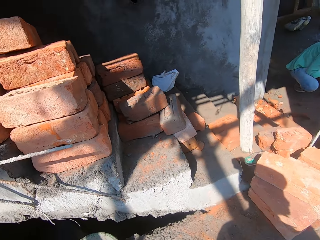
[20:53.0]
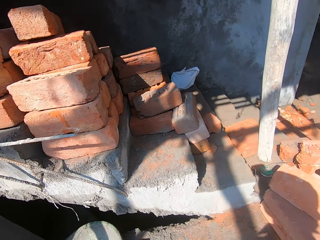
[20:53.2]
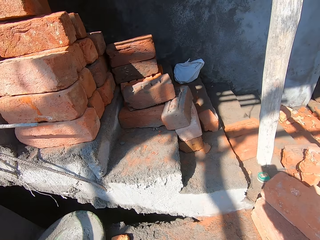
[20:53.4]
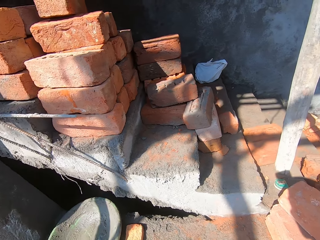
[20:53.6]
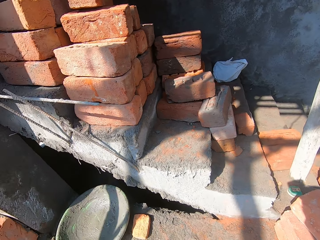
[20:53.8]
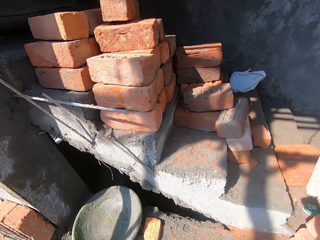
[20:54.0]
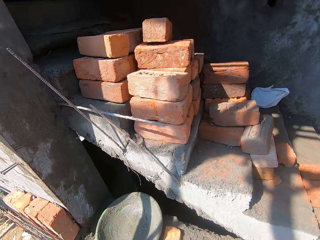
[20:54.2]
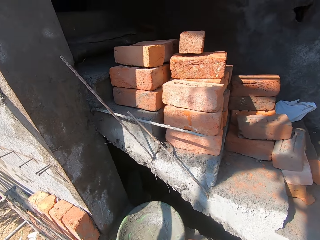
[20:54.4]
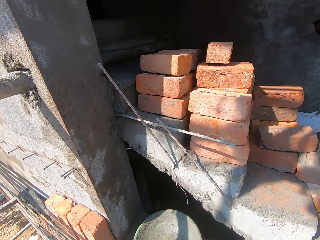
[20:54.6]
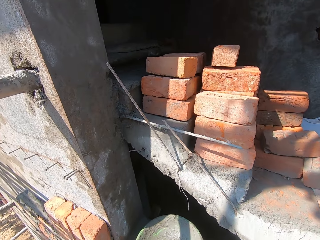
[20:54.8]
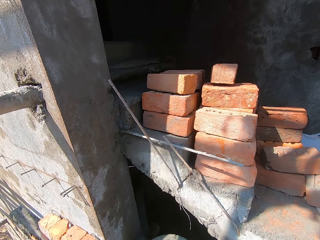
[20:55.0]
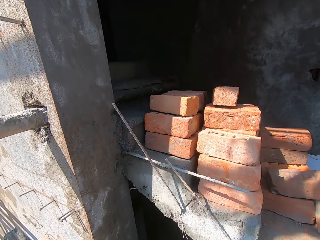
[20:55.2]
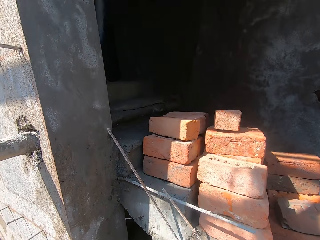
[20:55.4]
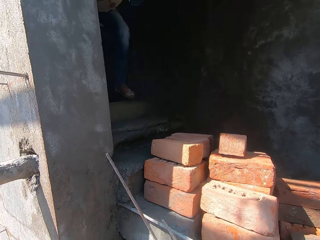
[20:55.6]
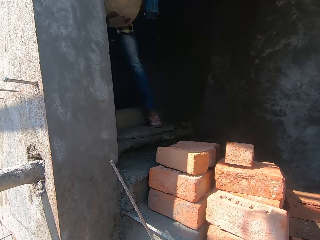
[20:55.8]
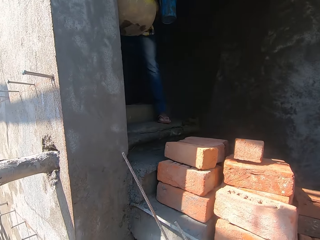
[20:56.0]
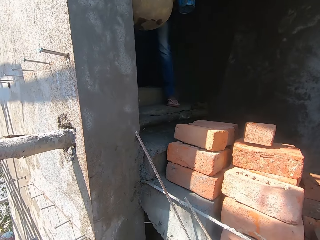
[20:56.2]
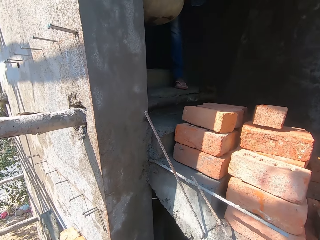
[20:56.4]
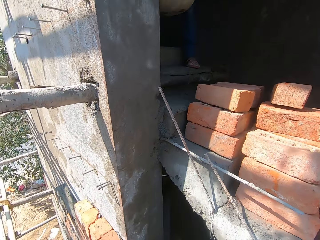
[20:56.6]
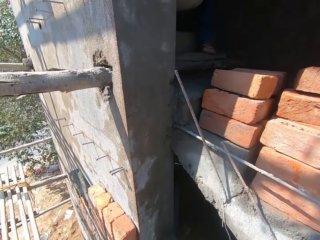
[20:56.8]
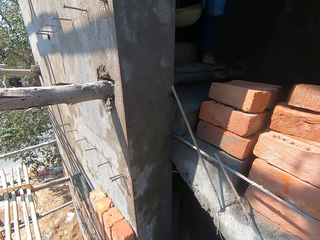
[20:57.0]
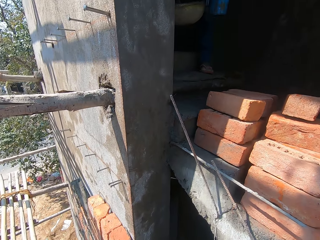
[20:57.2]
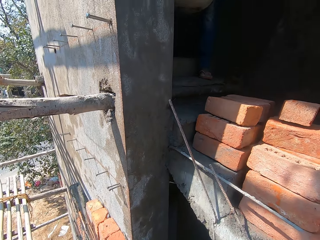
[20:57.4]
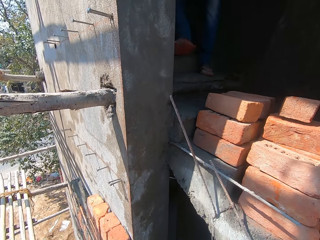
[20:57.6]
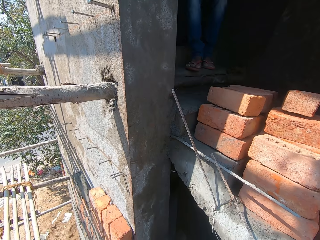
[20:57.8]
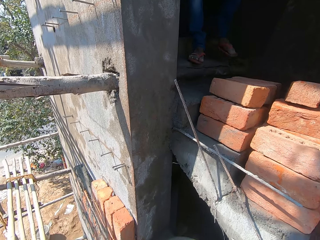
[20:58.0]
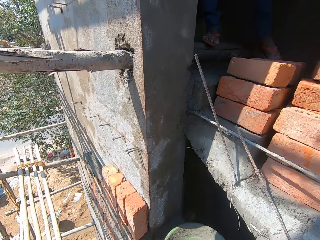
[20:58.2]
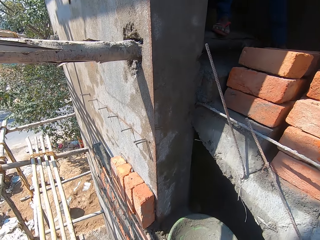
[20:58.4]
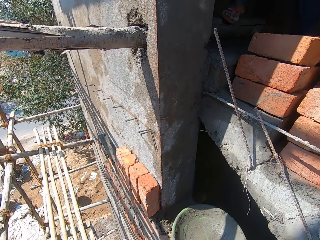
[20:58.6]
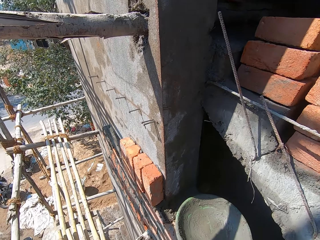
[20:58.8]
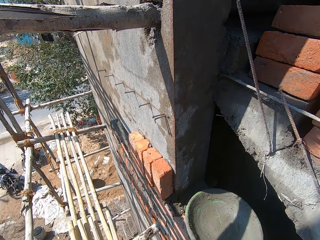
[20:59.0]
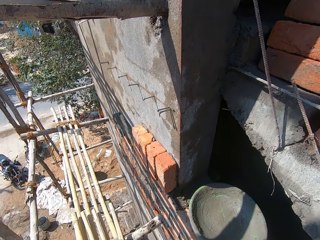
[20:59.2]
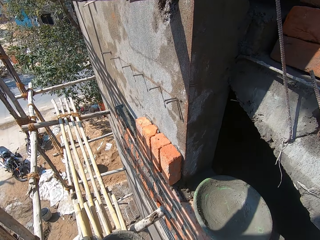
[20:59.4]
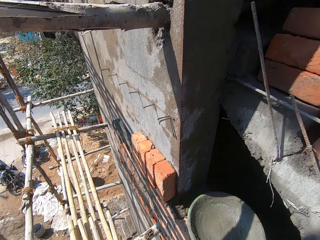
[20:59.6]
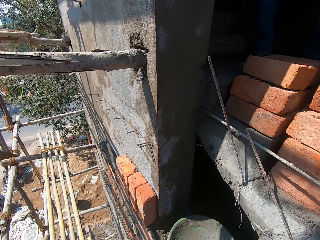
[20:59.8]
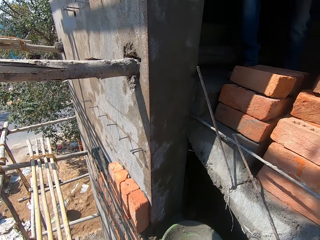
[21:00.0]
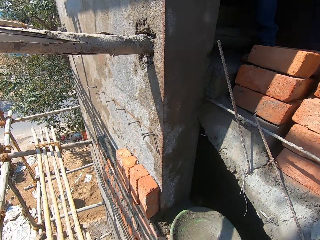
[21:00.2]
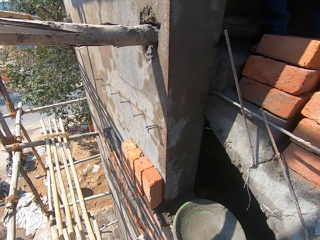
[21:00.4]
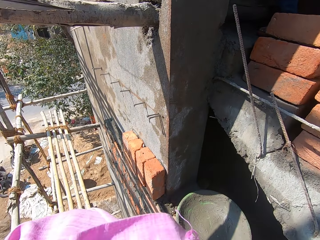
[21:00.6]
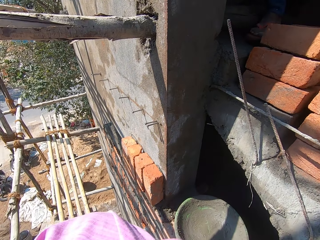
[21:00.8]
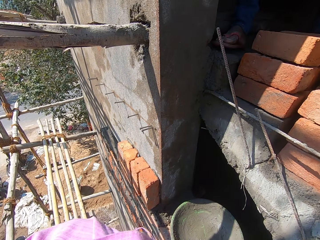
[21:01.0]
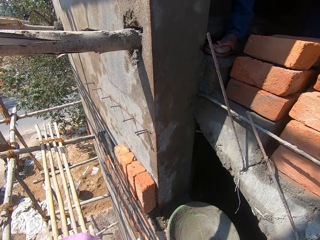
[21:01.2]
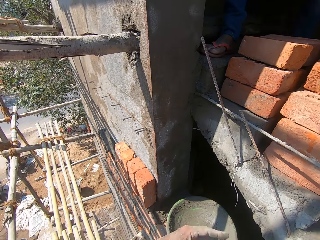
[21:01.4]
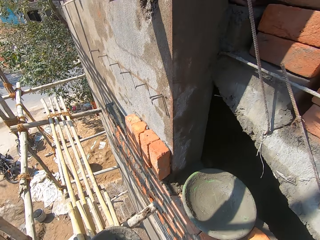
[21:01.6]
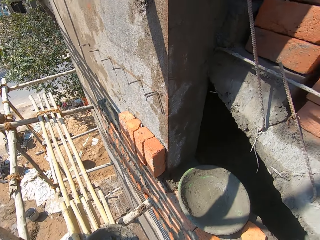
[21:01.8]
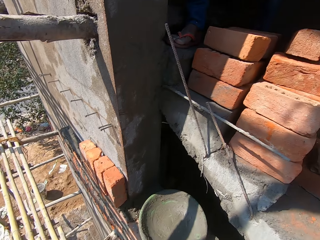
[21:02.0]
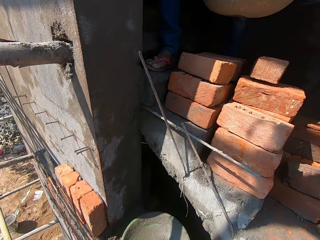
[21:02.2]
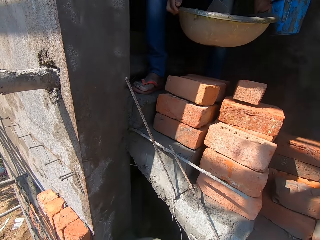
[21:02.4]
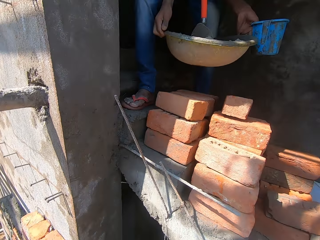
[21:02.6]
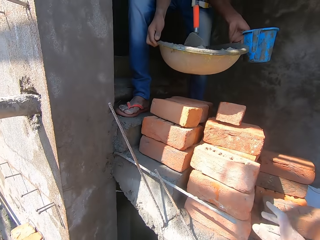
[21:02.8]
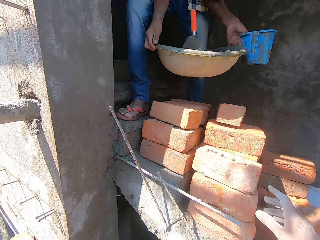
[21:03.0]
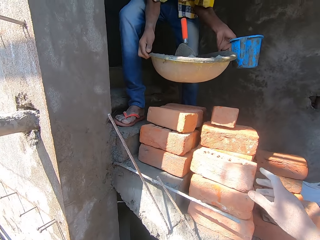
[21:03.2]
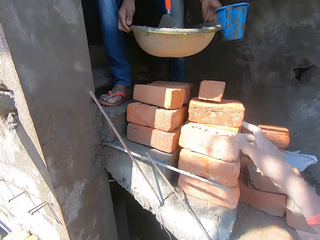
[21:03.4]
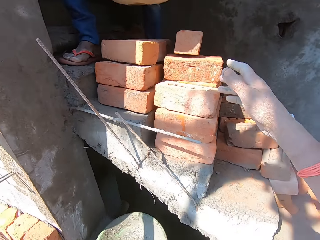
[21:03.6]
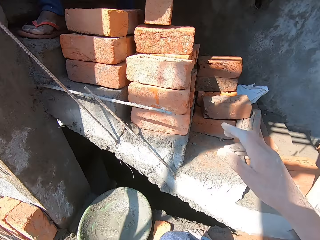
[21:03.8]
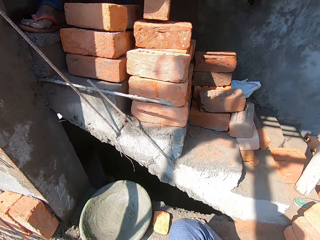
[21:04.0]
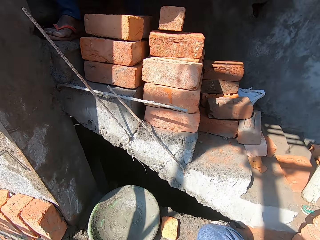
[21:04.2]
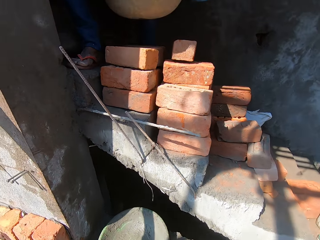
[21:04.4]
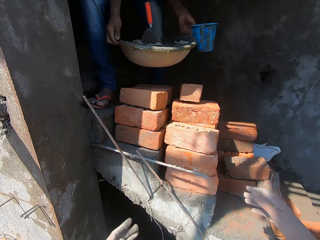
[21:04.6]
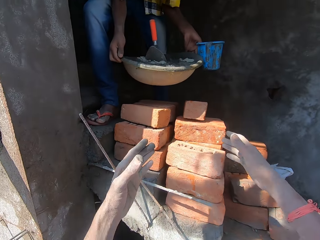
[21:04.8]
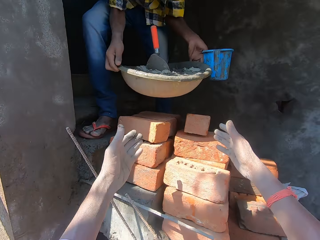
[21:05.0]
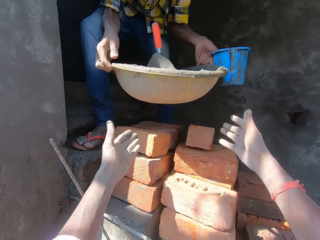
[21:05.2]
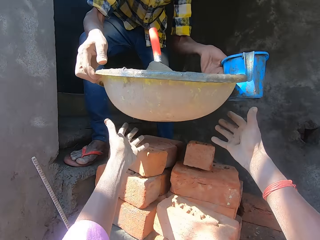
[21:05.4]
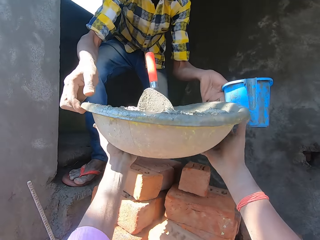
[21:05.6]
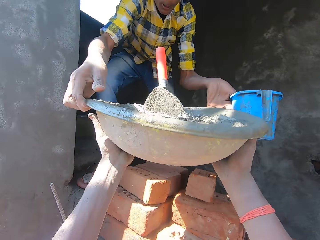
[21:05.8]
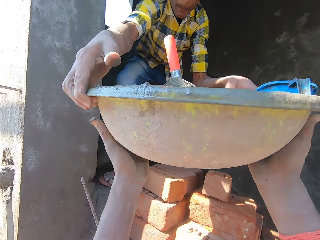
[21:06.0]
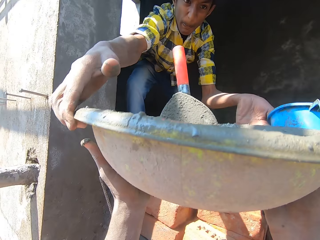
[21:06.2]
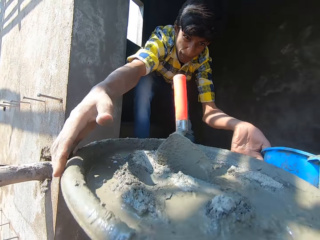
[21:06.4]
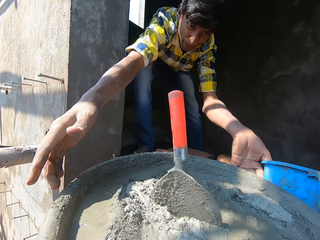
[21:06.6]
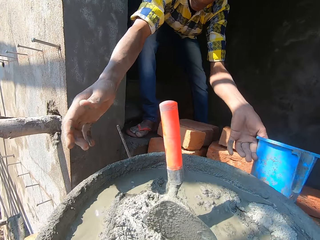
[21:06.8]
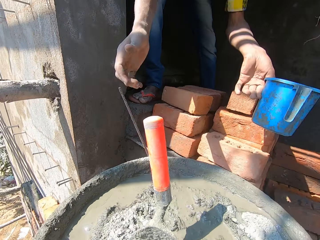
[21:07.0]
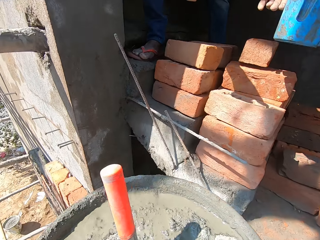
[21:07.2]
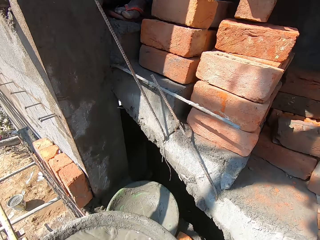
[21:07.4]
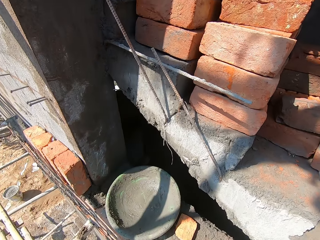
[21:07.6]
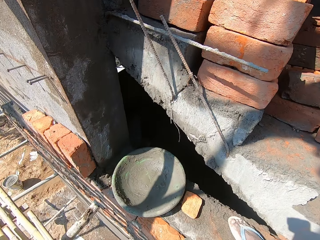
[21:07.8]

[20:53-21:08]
The camera wearer looks around the building. A man walks down the flight of stairs. The man walks around the building. The camera wearer speaks with the man. The man holds an aluminum basin and a tin. The camera wearer takes a mortar pan of wet cement with both hands from the man's hands. They stretch their hands. The man passes the aluminum basin to the camera wearer.

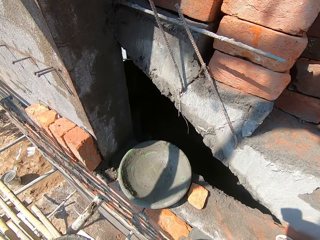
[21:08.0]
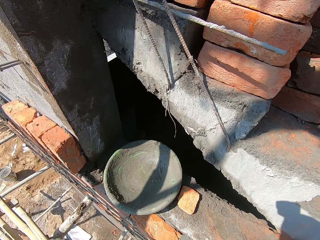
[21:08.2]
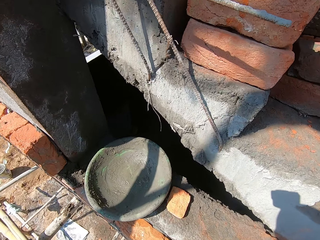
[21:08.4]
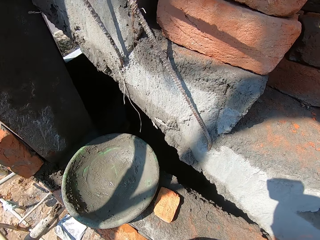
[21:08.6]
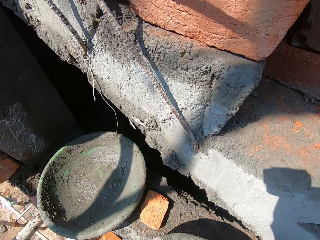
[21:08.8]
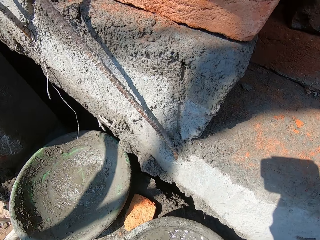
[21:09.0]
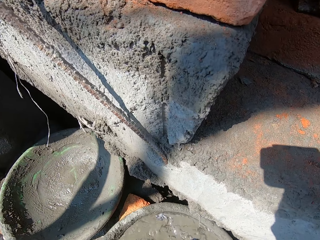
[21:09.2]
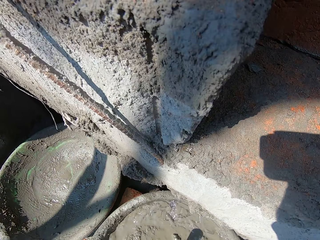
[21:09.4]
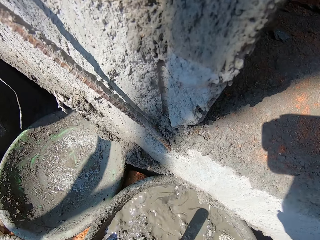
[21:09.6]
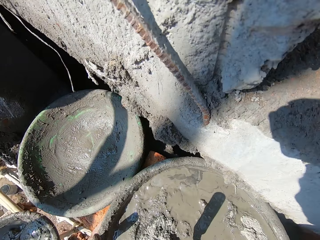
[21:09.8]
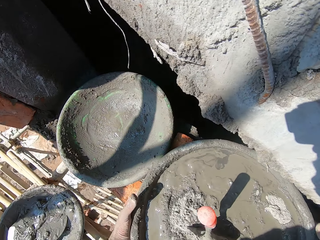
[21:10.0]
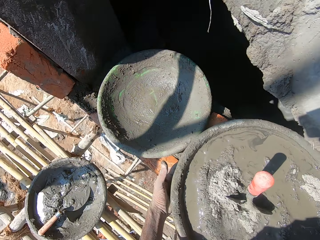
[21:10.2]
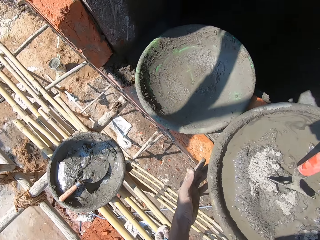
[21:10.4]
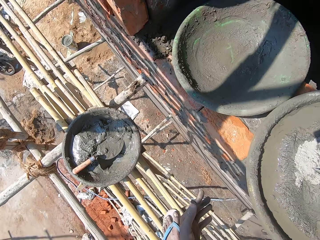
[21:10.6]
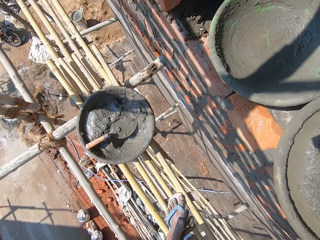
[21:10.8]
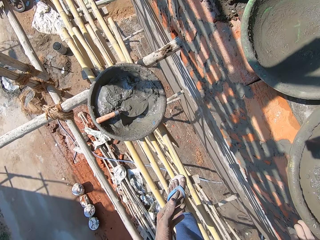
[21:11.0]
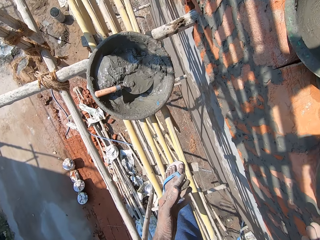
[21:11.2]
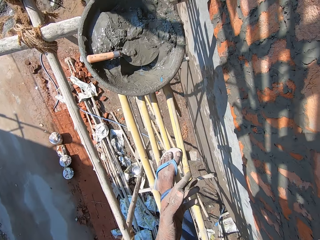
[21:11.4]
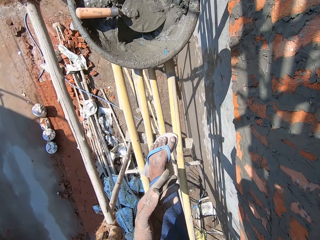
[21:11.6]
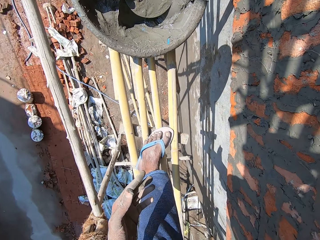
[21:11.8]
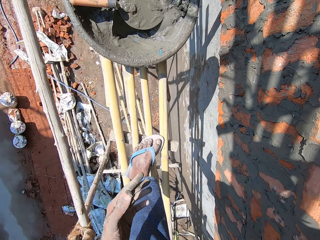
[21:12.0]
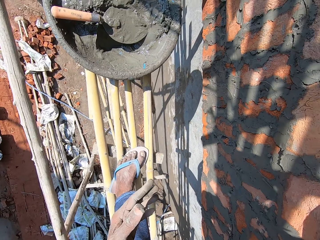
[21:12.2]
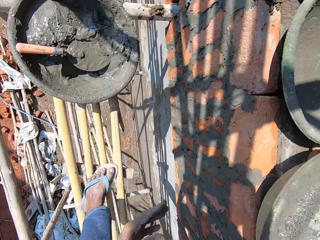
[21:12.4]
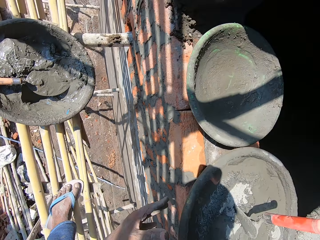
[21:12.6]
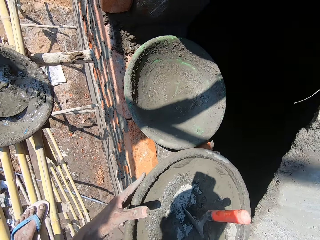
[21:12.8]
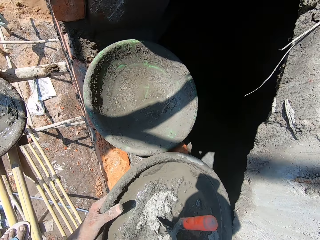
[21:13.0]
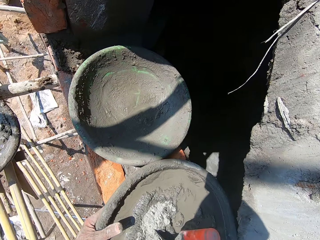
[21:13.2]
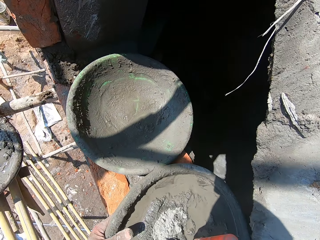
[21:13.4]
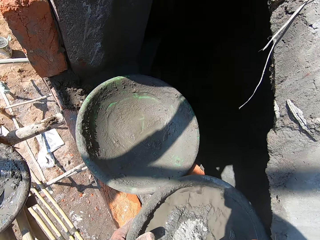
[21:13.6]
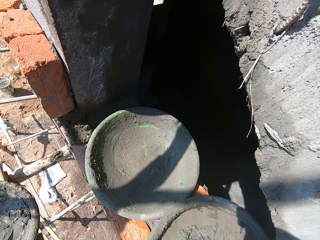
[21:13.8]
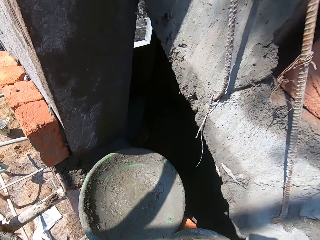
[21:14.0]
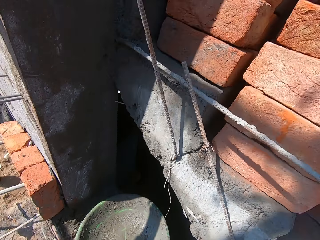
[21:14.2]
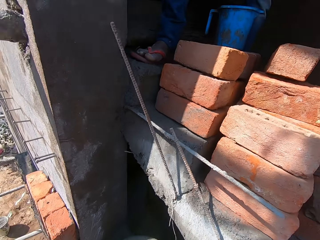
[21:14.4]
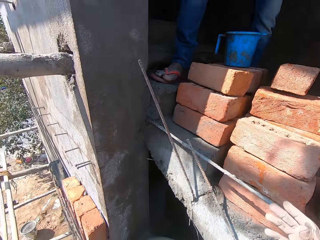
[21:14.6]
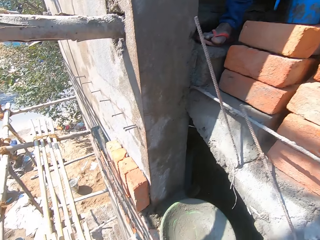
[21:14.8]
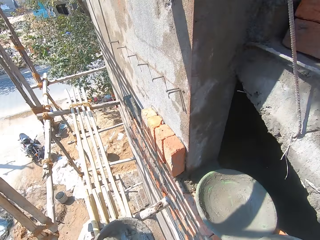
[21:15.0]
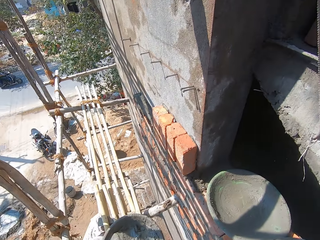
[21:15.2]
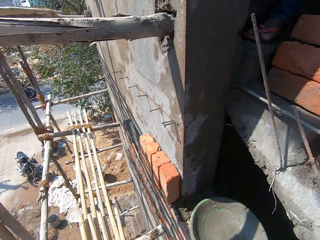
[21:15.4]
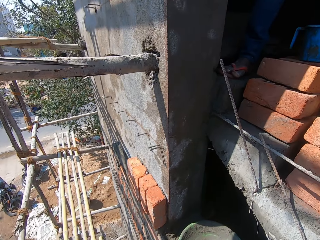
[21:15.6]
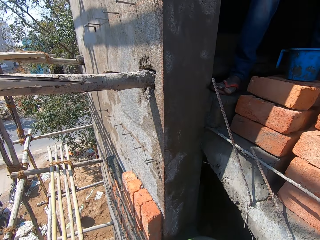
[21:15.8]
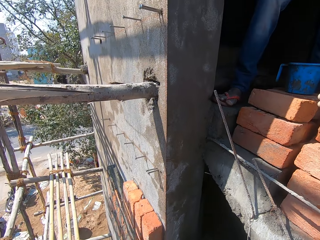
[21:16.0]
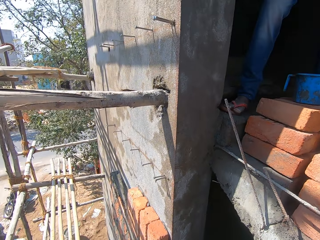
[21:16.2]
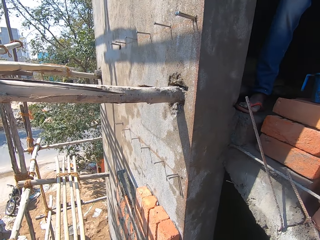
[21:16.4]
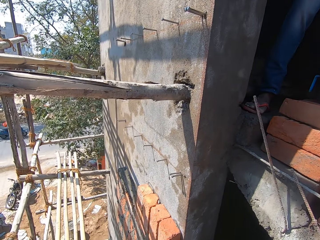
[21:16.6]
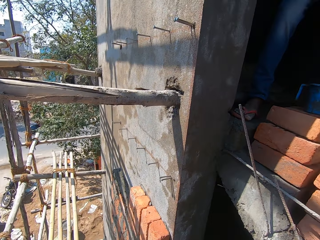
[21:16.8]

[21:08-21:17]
The camera wearer places the mortar pan of wet cement in his hands on the wall. He looks around. He adjusts the mortar pan of wet cement on the wall with his left hand. He raises his hand.
